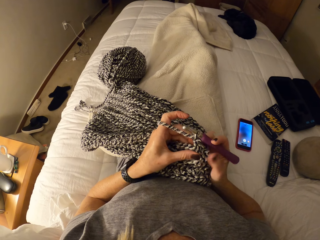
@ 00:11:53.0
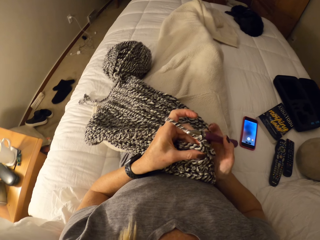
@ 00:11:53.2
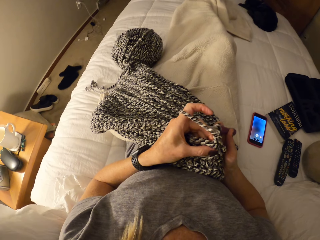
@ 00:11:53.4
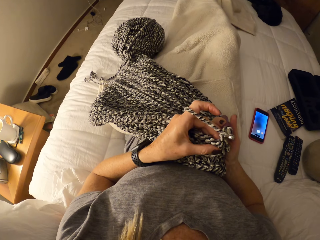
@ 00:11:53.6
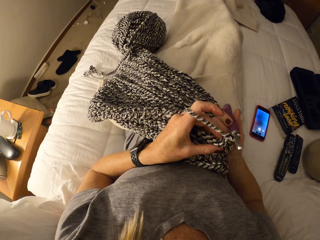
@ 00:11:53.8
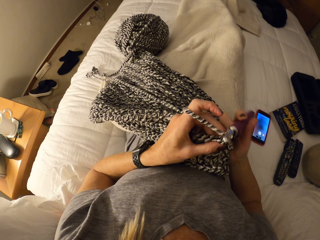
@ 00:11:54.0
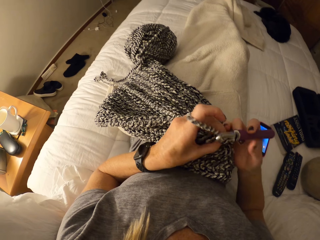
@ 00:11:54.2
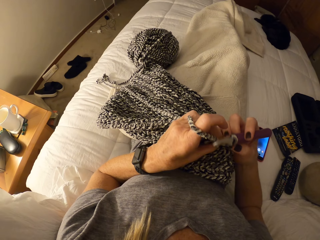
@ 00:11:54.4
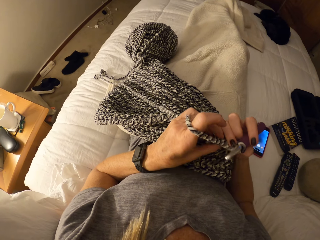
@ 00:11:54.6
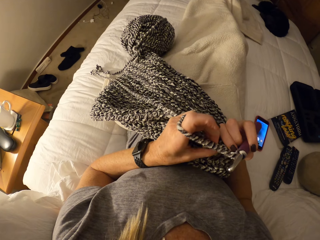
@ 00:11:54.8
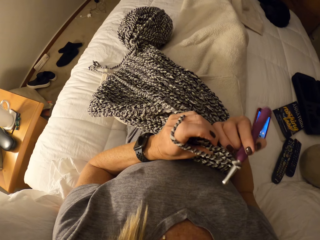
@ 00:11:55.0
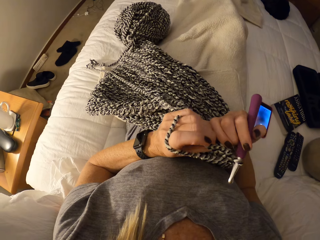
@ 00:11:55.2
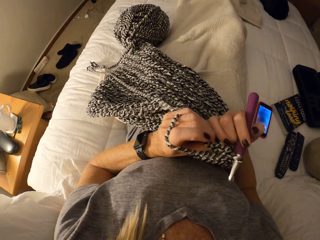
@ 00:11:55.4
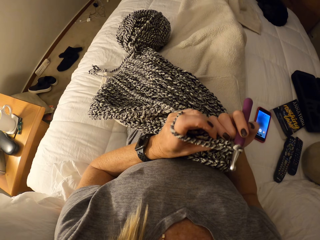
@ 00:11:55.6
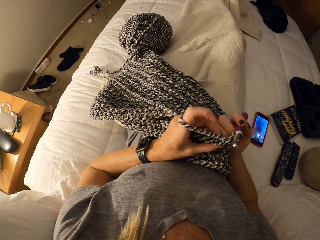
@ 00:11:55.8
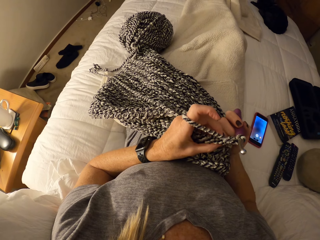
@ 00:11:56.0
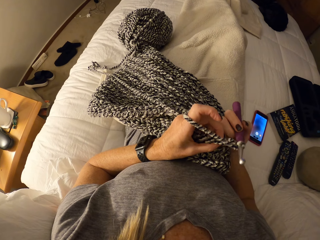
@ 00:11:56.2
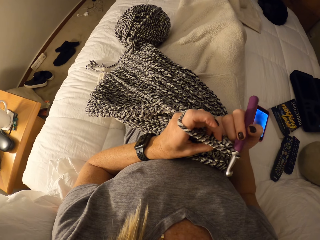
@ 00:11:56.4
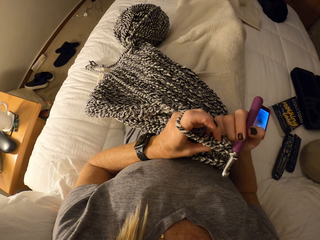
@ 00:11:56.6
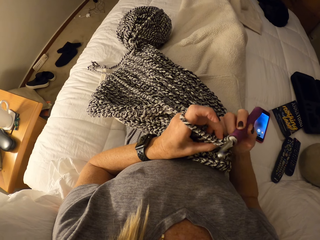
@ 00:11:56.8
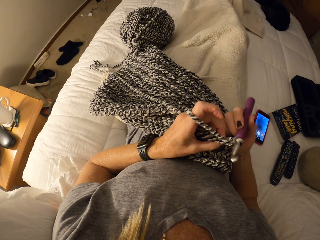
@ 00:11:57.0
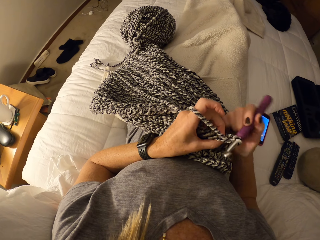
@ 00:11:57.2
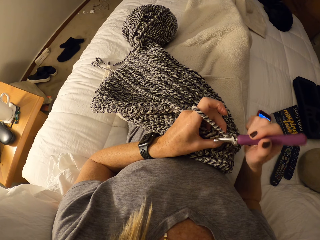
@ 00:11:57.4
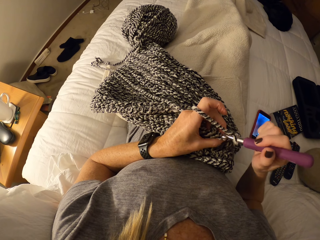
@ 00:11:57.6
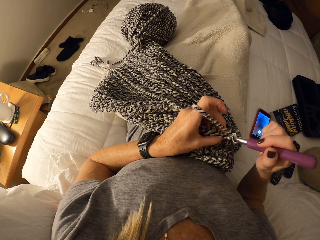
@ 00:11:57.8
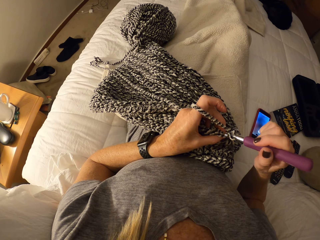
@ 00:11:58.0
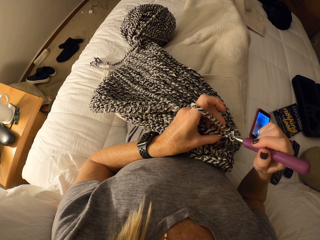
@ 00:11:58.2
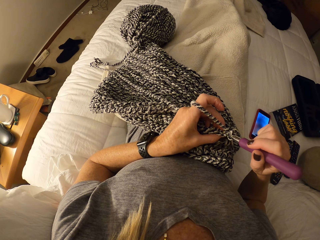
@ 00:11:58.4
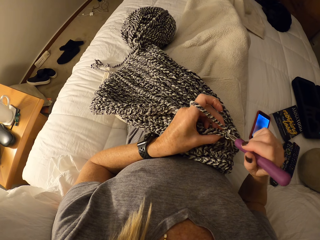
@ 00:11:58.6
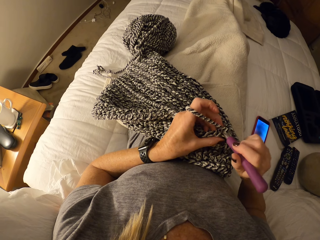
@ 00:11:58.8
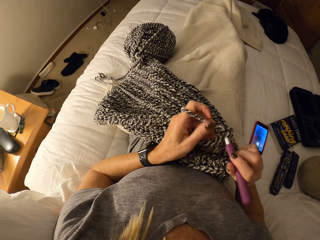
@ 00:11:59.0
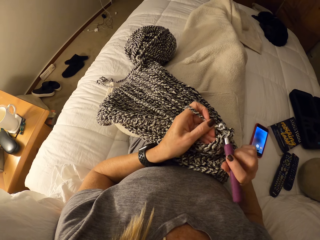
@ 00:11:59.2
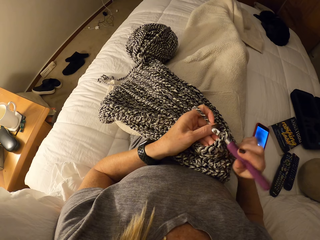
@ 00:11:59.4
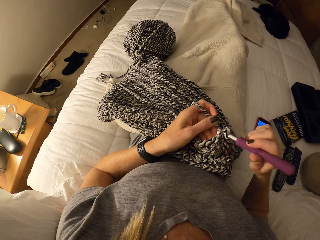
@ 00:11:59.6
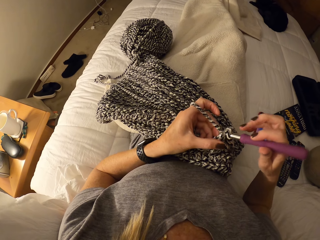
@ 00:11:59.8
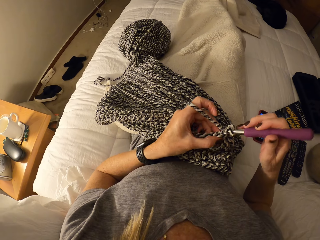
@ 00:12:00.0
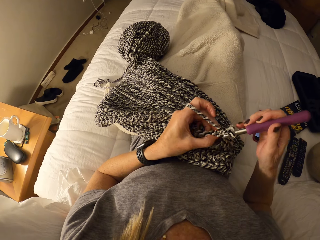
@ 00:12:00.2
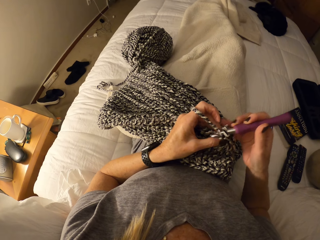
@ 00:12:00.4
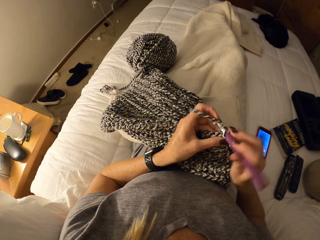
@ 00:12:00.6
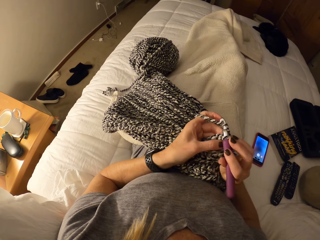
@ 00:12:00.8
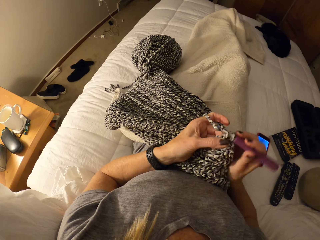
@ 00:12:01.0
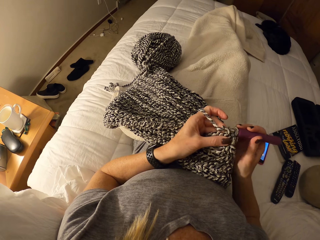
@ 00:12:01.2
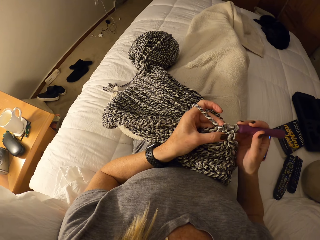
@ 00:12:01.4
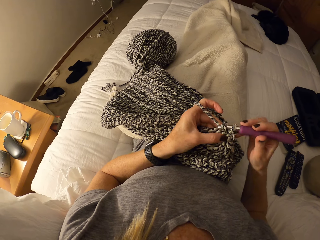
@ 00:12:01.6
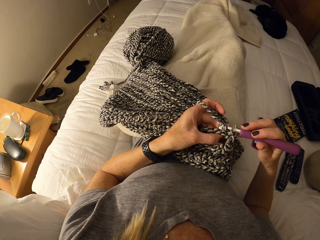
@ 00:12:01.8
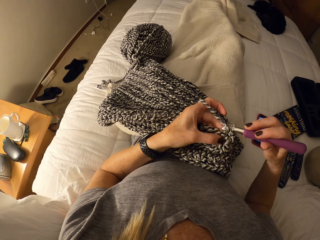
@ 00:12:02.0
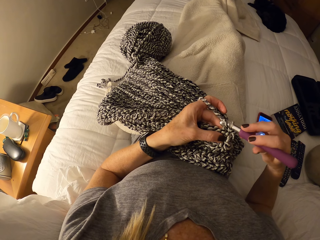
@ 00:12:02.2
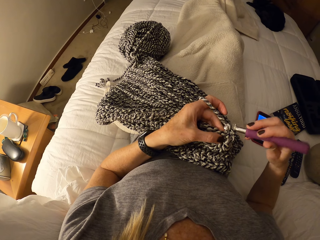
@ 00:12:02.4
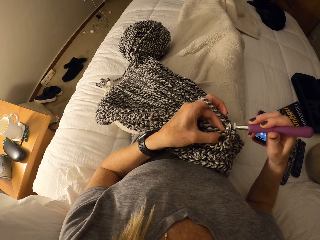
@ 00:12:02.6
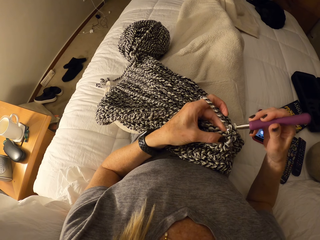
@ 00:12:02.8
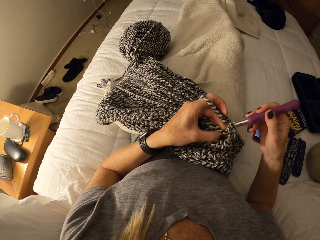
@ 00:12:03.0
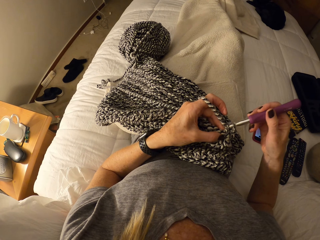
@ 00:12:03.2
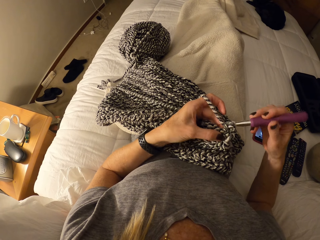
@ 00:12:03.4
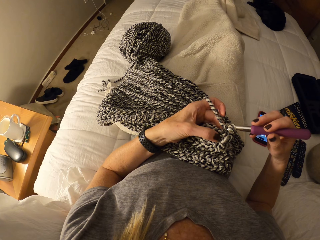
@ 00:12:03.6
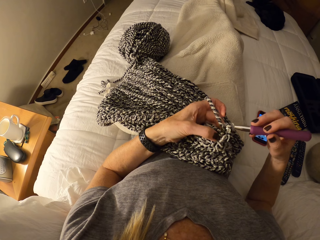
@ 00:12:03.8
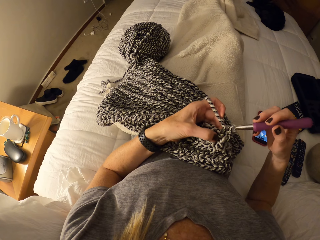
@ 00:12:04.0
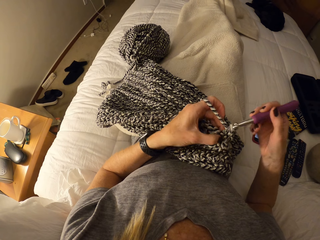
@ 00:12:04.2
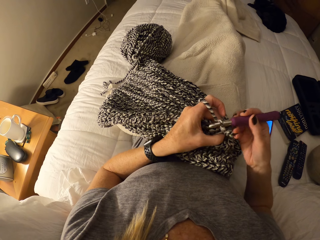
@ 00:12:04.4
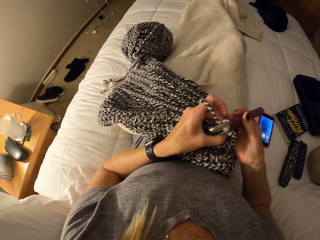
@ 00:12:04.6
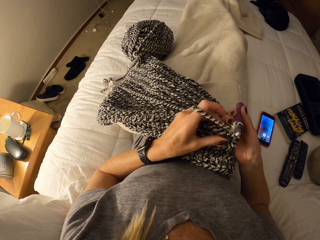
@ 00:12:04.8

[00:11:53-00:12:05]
The camera wearer crochets the fabric with yarn and the crochet hook.

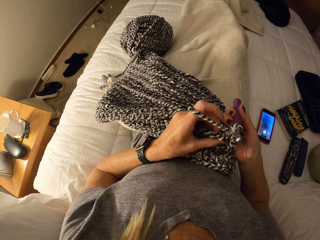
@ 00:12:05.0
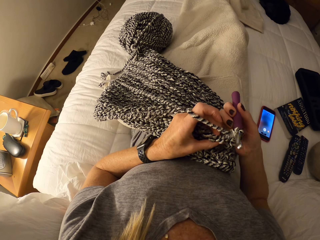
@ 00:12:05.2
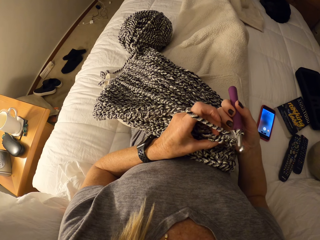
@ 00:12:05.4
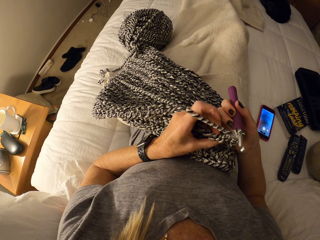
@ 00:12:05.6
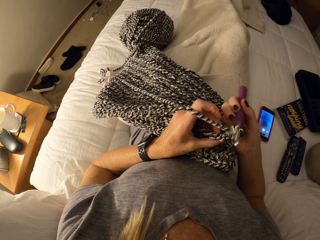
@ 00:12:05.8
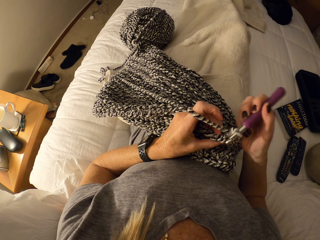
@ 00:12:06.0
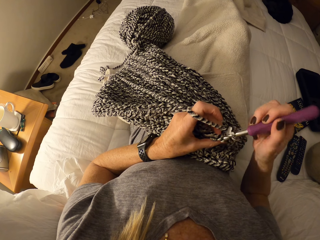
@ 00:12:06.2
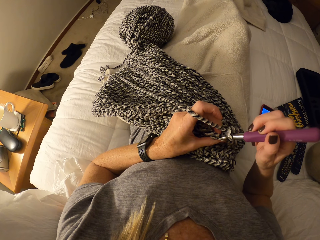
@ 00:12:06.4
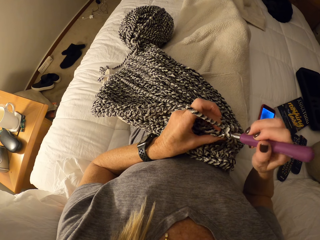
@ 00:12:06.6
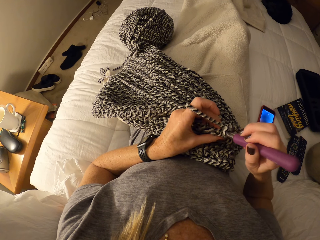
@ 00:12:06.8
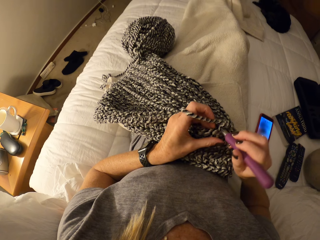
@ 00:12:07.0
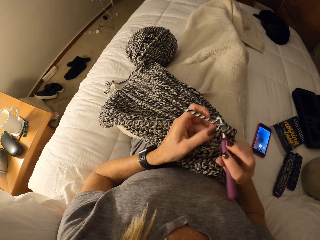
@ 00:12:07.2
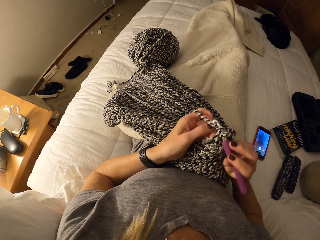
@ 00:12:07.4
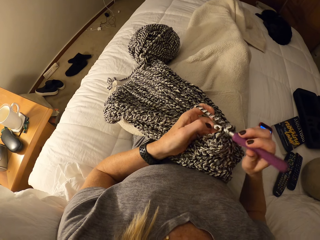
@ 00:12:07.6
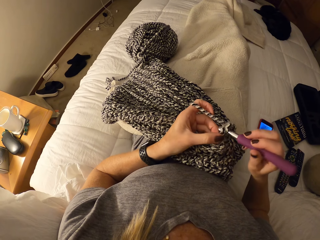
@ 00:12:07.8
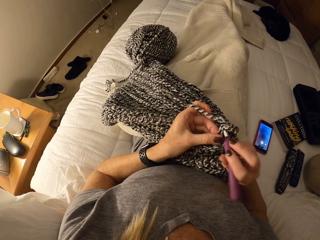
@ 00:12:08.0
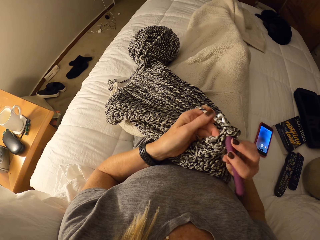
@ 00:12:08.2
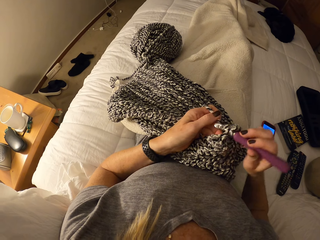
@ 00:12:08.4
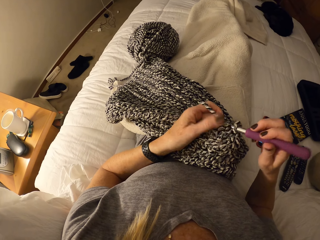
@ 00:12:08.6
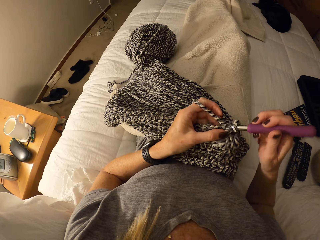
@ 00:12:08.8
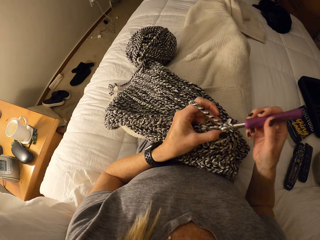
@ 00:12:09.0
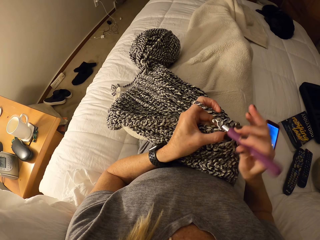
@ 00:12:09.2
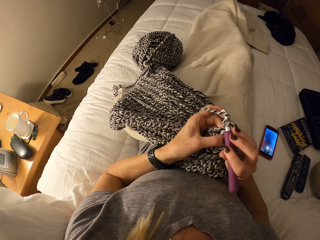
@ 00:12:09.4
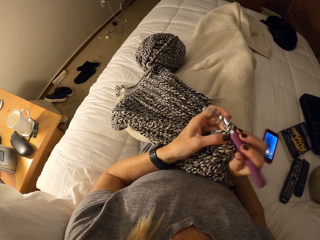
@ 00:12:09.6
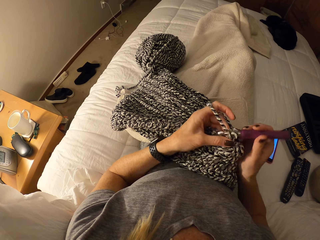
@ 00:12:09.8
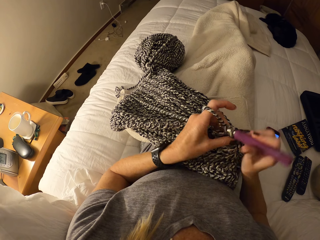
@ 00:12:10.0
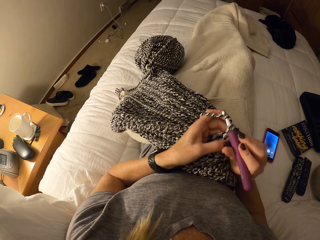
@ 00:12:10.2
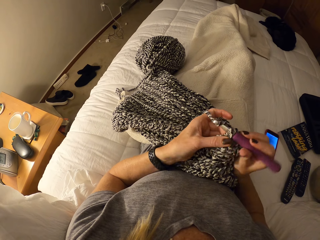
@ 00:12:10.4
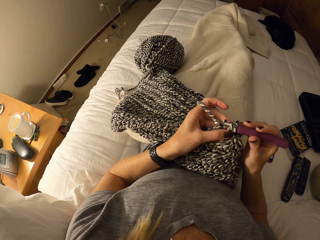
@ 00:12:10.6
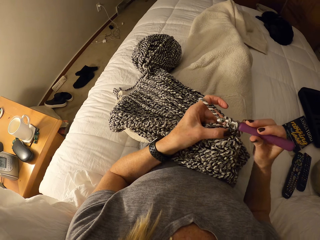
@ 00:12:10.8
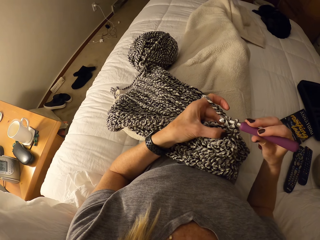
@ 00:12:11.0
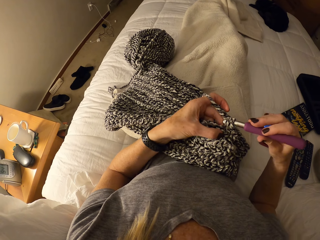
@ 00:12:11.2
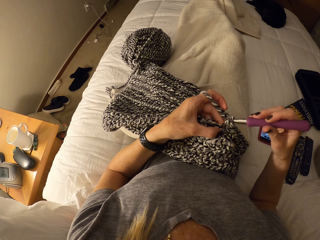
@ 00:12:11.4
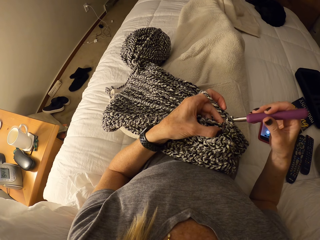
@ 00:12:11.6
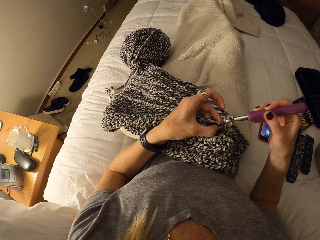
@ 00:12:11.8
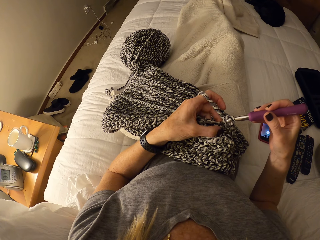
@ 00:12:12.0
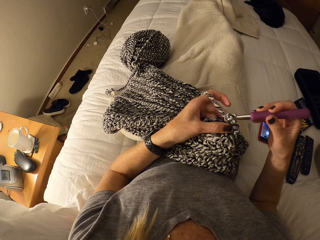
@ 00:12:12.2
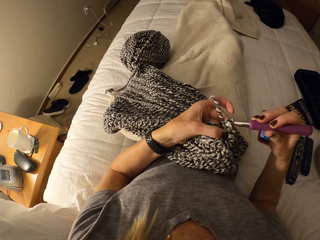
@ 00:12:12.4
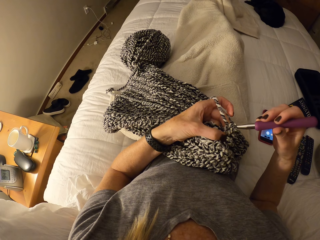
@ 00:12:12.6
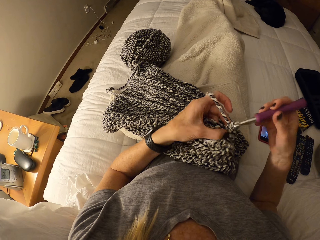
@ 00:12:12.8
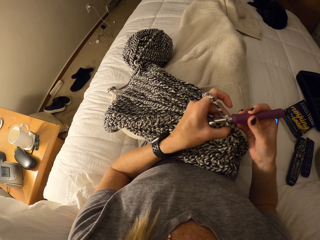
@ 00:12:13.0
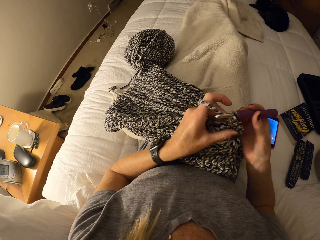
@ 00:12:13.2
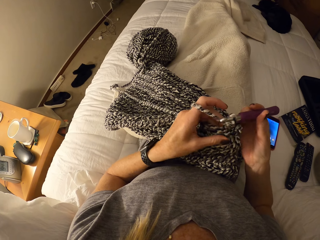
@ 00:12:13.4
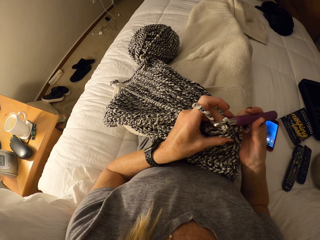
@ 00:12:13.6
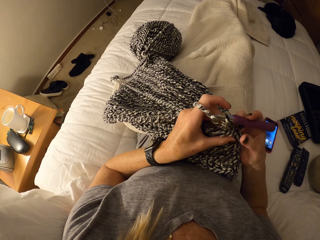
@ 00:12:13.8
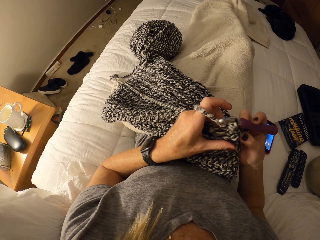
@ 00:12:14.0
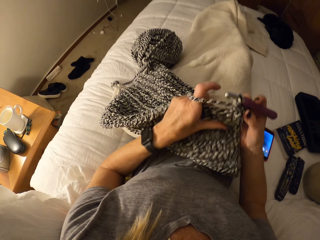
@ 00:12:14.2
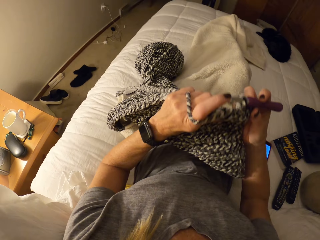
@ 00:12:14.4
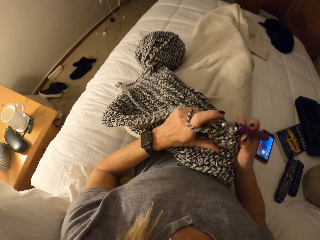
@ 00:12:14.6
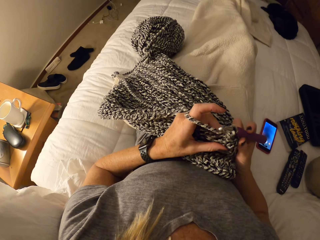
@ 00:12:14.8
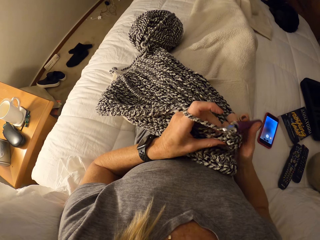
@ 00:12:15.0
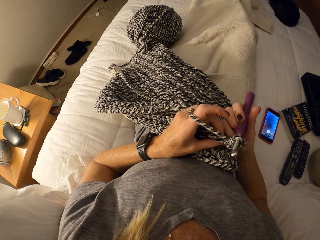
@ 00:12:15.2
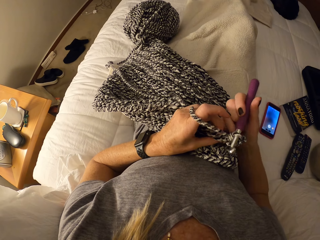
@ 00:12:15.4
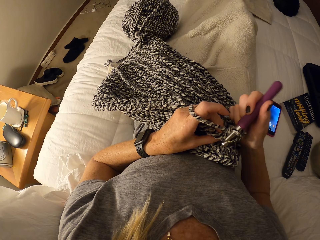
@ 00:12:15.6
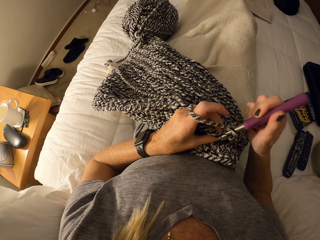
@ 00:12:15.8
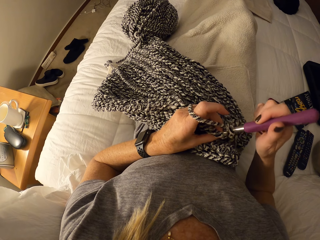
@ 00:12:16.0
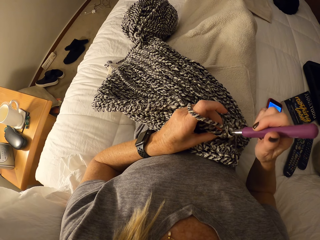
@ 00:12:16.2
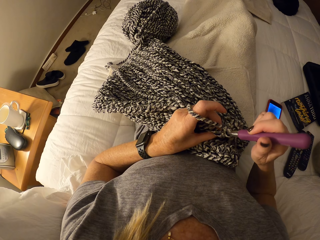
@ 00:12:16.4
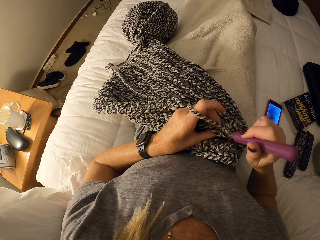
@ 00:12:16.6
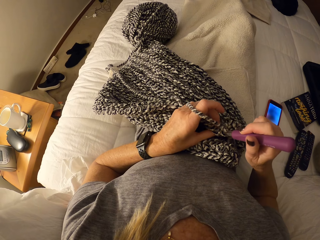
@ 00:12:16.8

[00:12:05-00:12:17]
The camera wearer adjusts the crochet fabric with both her hands. She crochets the fabric with yarn and the crochet hook.
